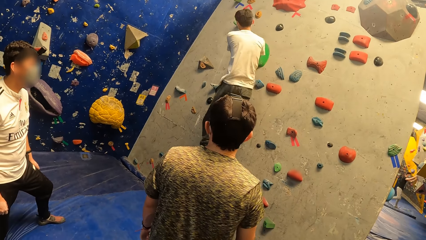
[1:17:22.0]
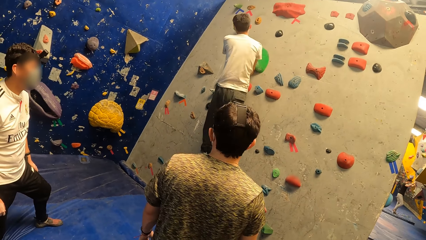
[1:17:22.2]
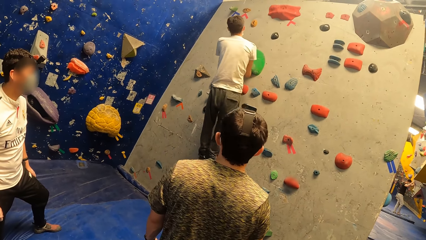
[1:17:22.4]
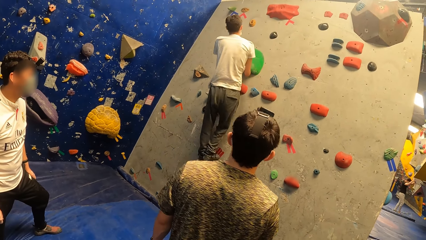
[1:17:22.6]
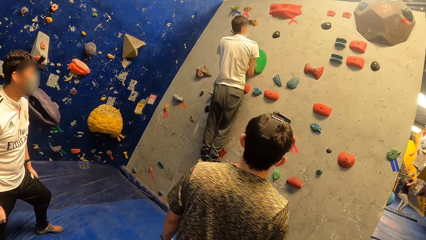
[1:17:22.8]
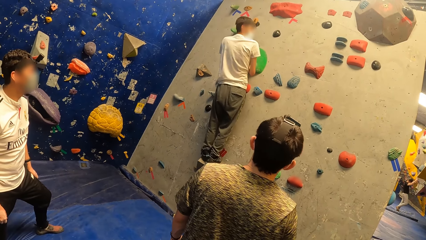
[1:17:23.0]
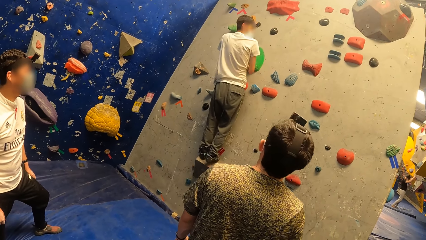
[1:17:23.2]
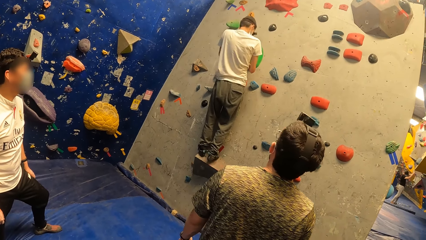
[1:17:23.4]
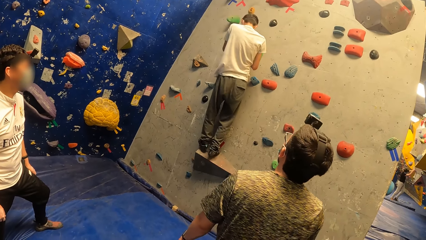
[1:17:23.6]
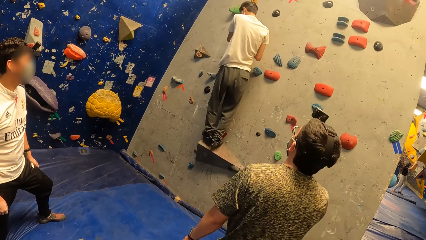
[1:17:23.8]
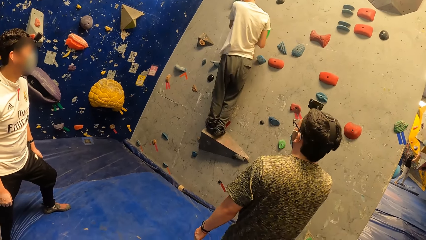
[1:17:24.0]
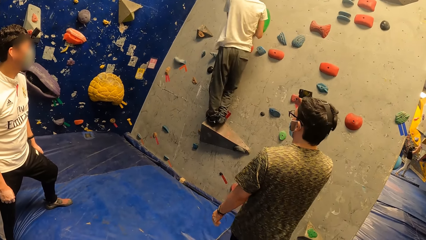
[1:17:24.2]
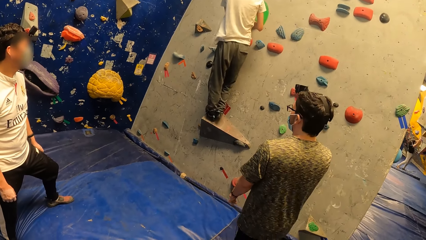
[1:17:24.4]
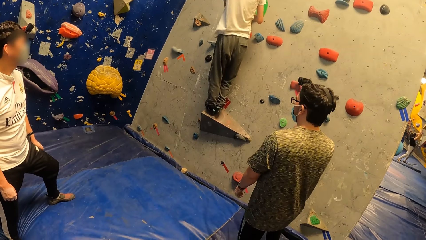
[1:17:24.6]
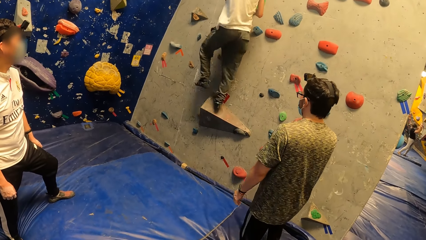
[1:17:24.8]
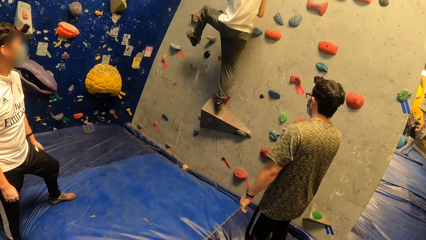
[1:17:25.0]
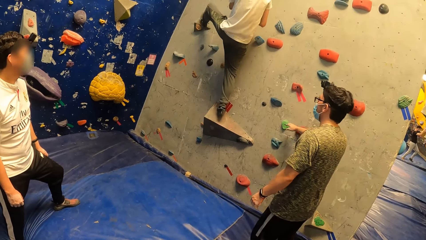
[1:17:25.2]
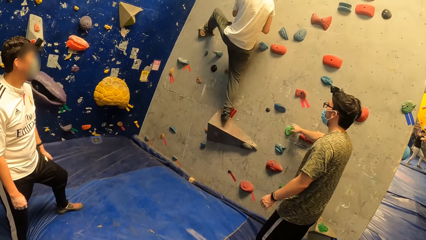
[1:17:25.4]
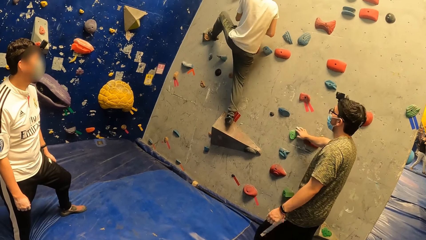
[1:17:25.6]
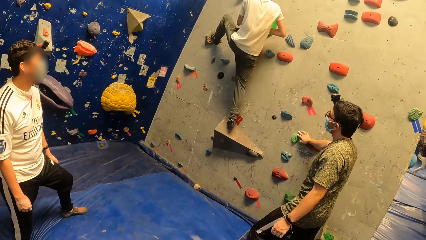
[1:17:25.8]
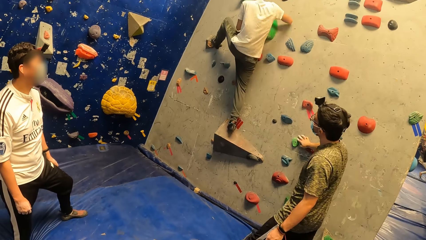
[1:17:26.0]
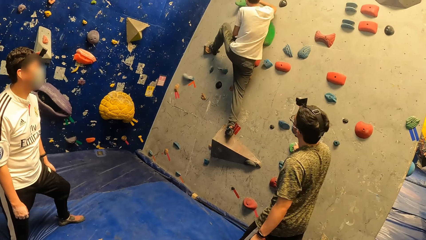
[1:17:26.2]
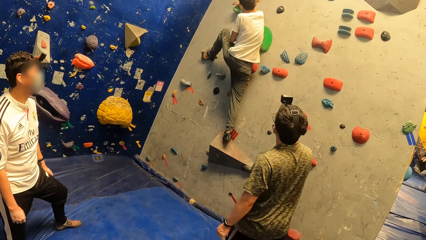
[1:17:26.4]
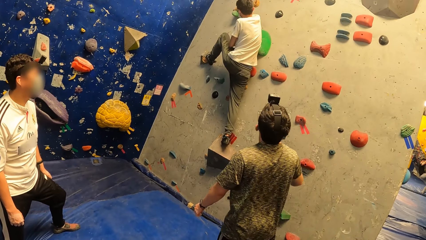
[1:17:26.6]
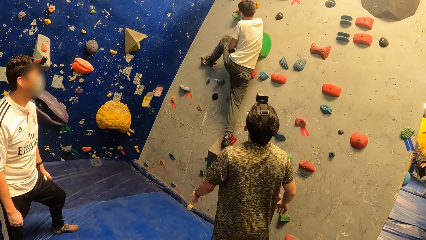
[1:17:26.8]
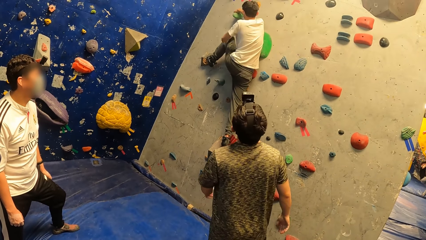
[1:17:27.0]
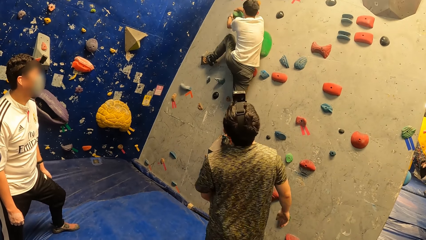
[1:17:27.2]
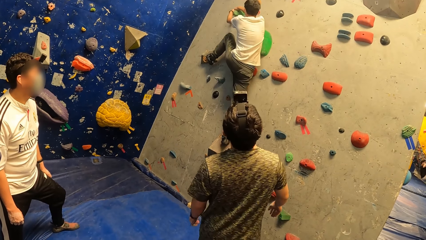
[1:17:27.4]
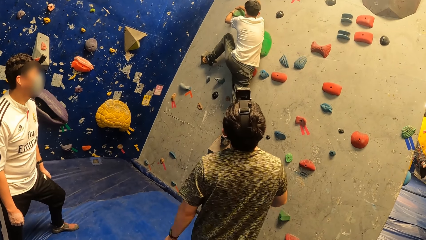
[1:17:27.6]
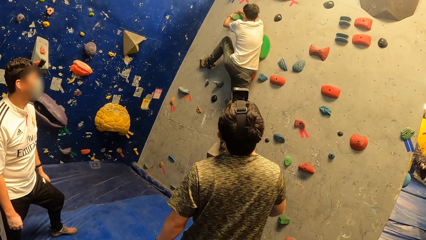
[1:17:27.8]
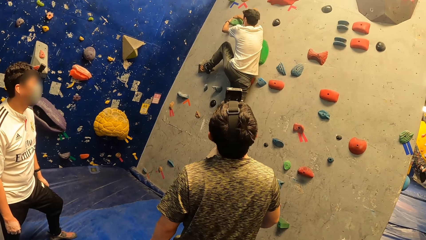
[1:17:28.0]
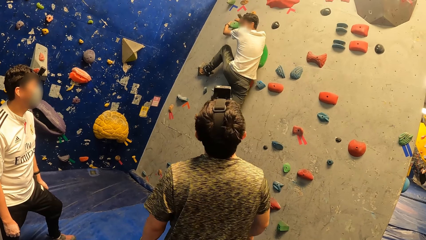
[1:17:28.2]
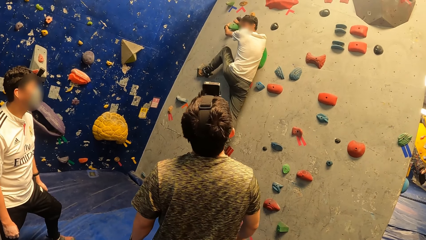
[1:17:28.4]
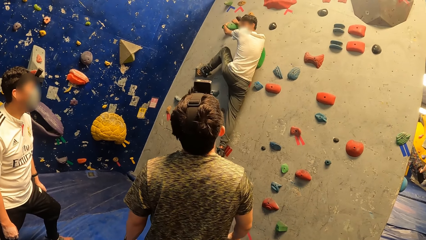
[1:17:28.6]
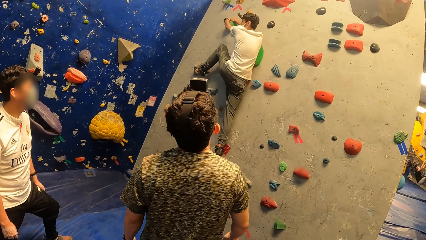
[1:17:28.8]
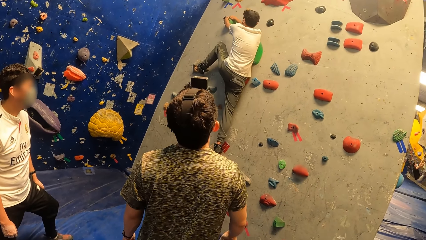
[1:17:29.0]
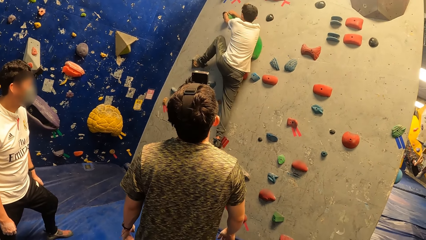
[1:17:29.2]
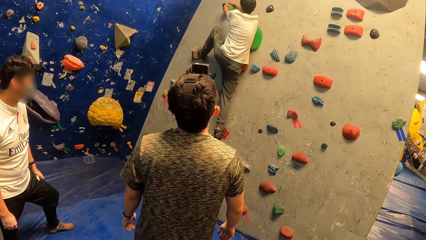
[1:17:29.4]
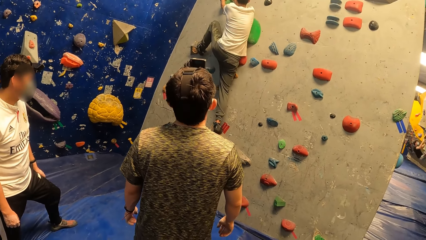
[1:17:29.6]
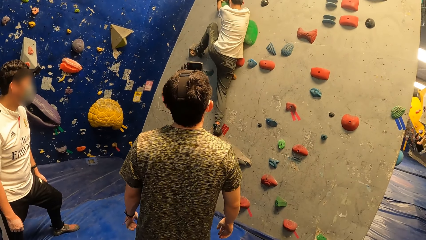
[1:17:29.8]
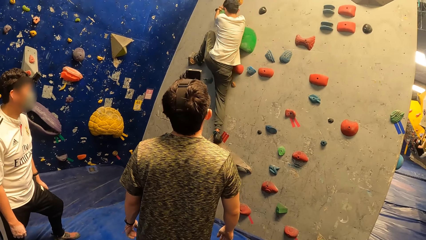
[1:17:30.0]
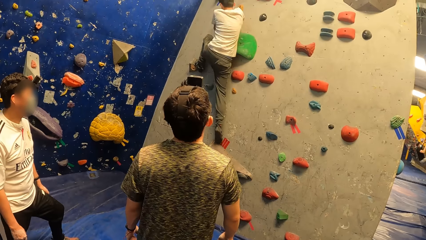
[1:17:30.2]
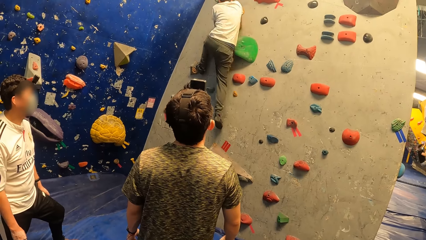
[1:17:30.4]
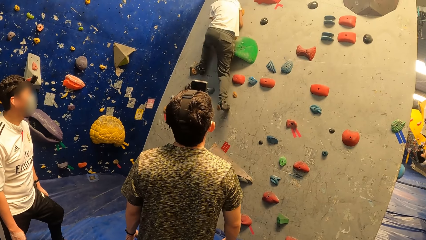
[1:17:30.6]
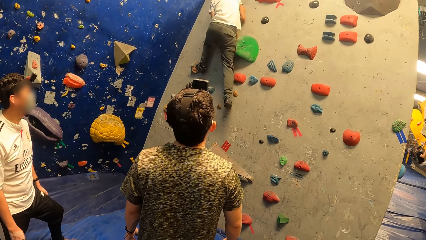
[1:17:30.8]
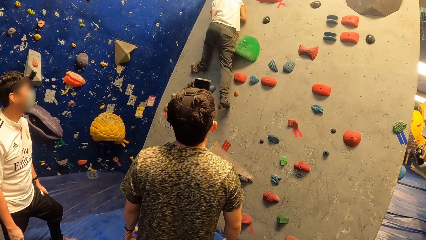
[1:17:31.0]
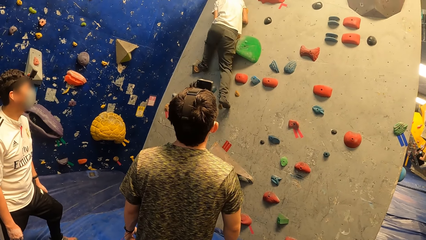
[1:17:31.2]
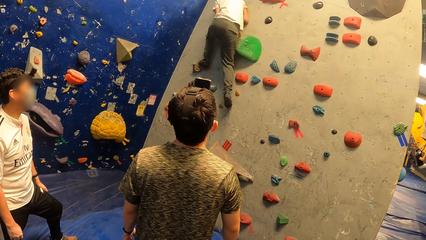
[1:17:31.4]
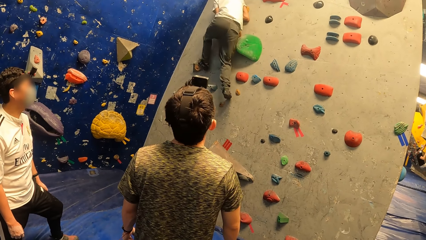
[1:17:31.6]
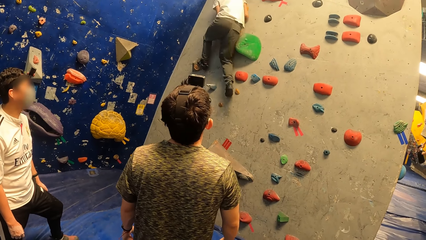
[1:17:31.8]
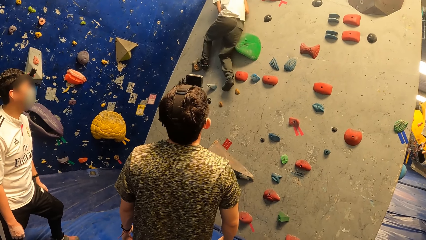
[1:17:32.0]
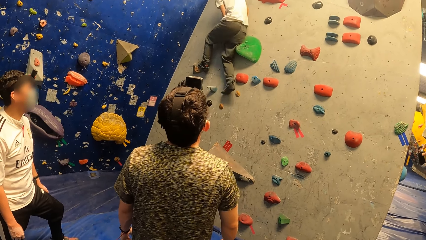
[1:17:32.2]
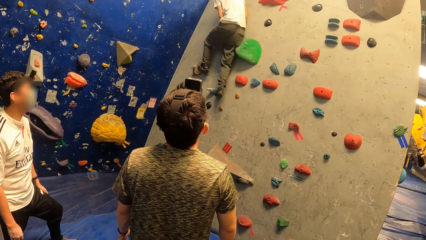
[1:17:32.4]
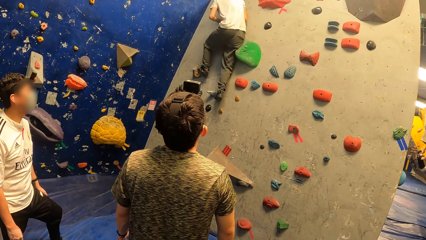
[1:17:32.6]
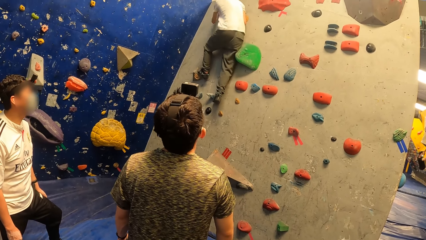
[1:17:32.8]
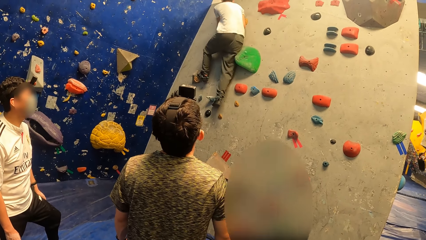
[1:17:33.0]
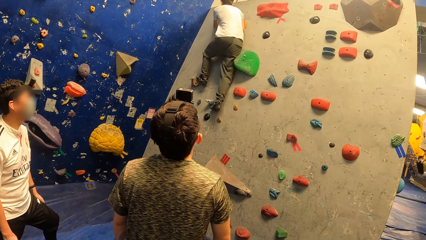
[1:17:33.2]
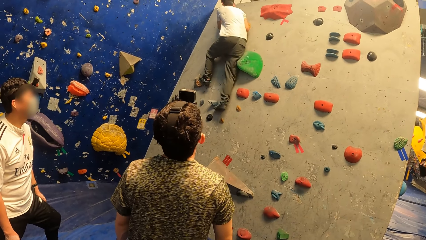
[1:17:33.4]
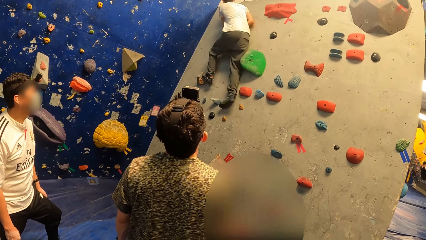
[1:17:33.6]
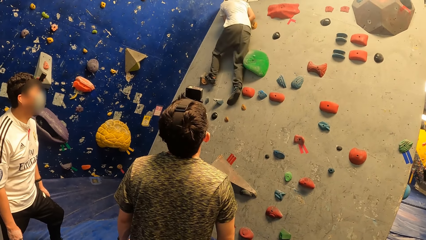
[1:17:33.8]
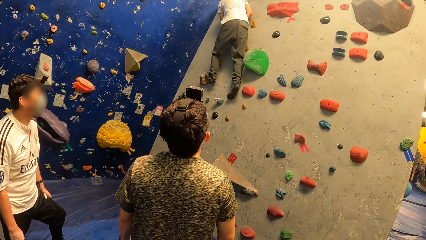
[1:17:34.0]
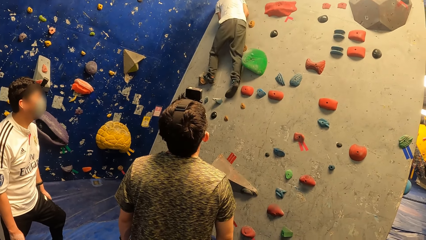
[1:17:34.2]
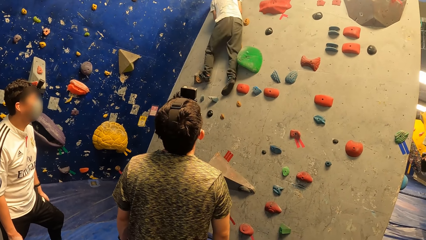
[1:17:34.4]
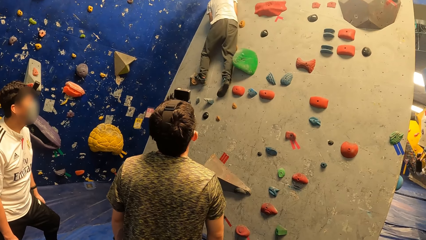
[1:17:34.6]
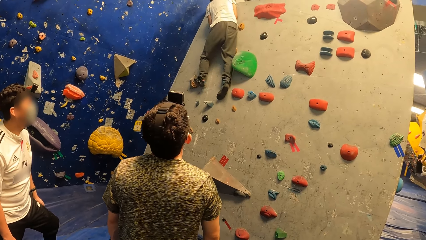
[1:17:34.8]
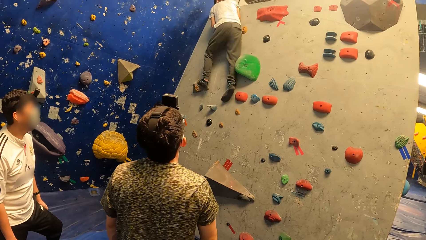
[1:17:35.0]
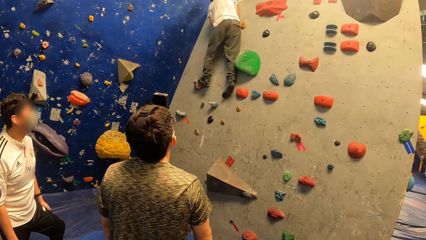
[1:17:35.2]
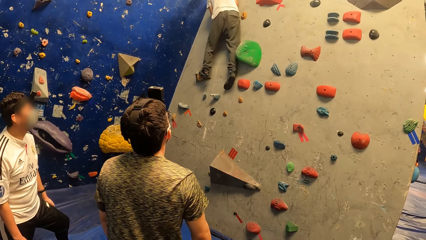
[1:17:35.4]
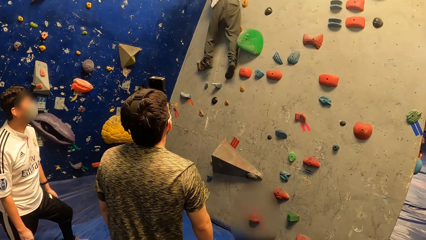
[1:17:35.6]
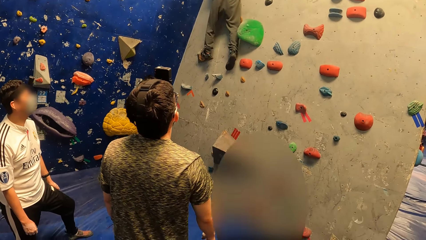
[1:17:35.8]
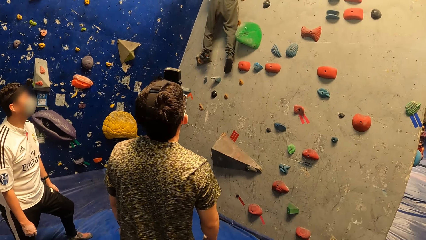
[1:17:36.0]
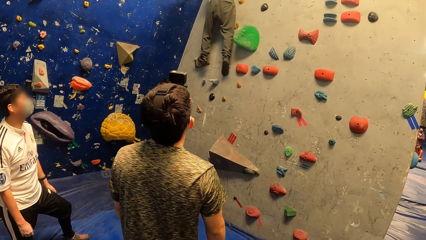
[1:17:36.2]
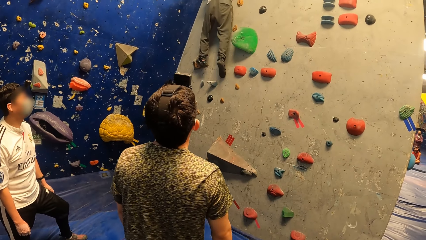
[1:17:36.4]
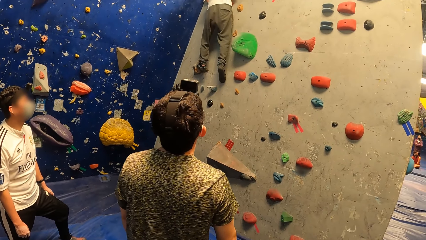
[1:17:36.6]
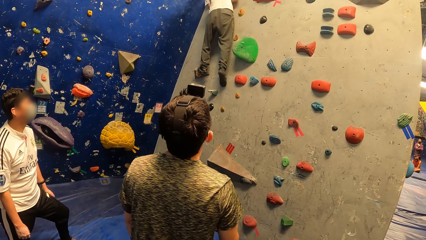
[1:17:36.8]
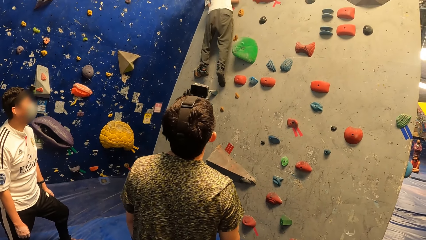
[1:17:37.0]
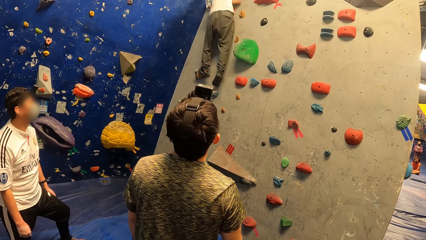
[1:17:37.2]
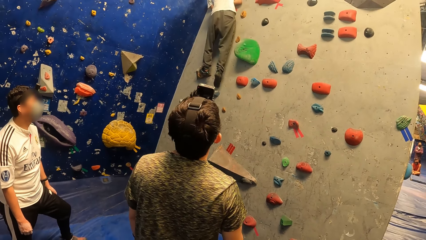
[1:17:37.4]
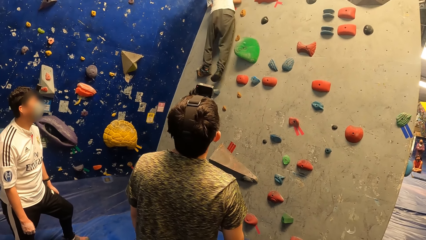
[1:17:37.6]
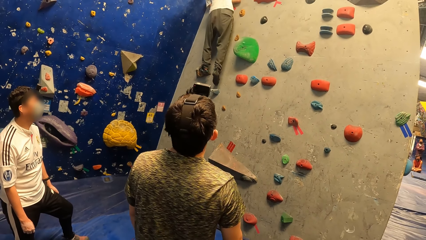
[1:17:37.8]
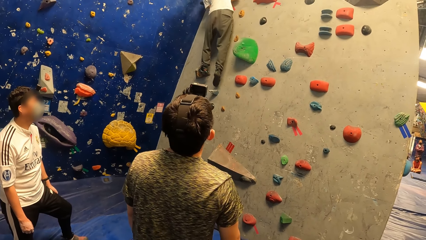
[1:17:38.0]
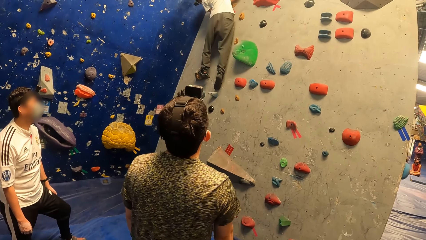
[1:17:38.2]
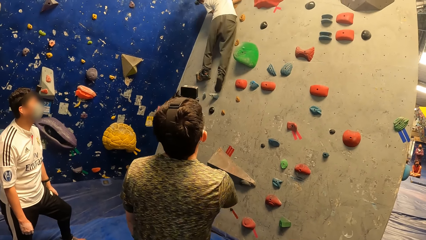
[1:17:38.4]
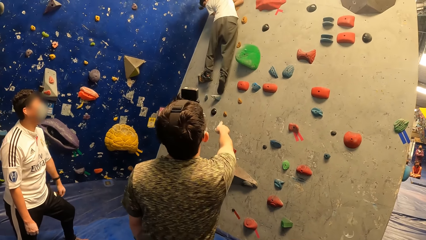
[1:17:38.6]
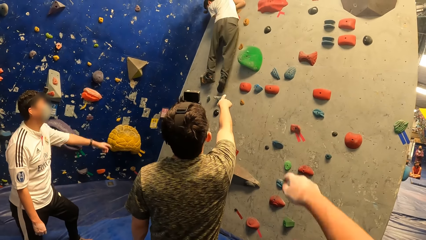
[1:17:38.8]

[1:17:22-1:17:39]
A man touches the climbing wall with his right hand.
